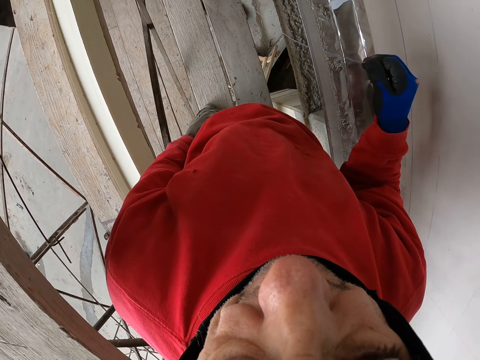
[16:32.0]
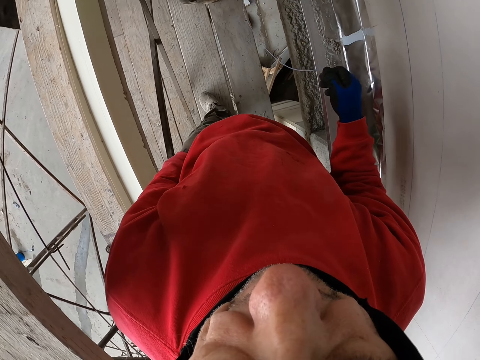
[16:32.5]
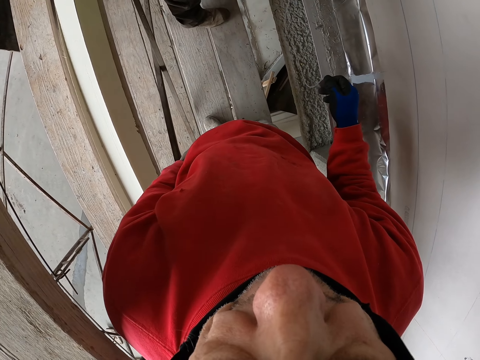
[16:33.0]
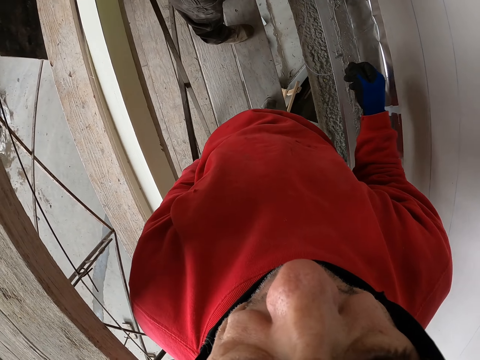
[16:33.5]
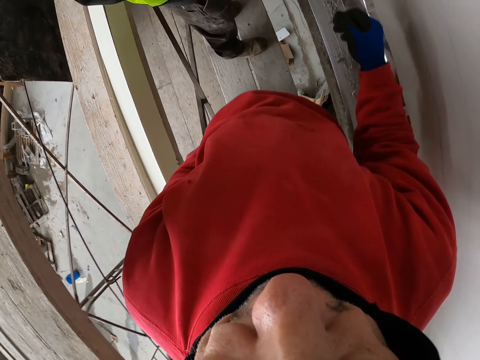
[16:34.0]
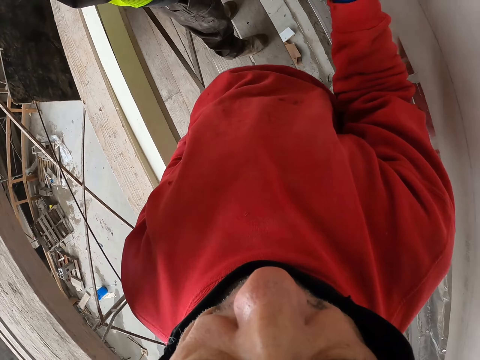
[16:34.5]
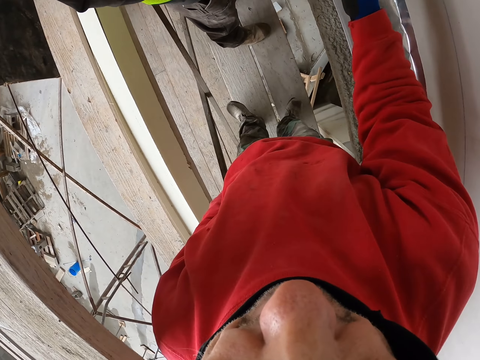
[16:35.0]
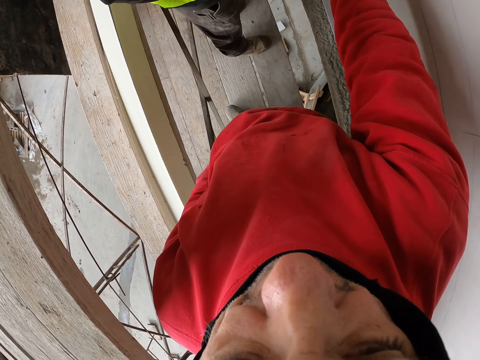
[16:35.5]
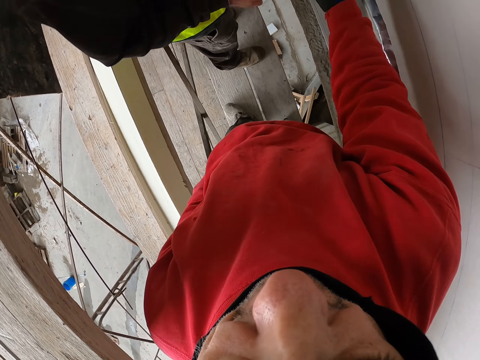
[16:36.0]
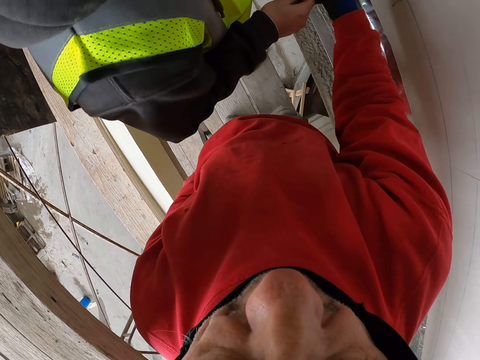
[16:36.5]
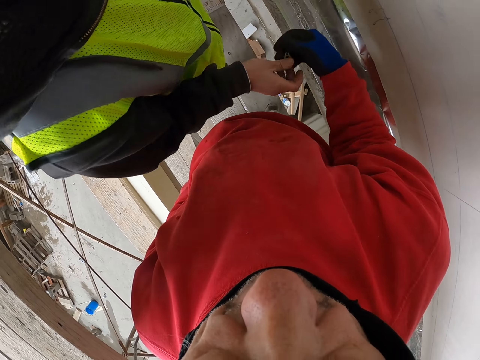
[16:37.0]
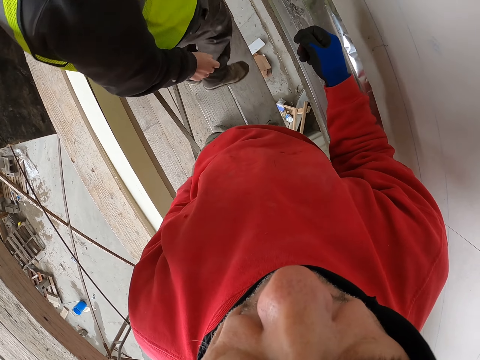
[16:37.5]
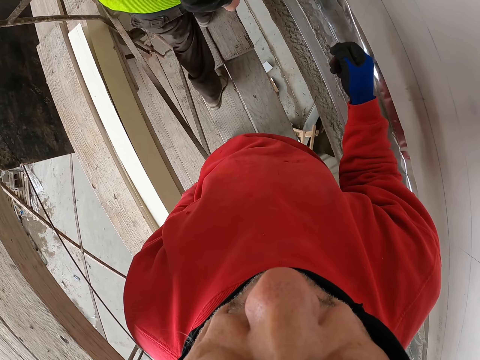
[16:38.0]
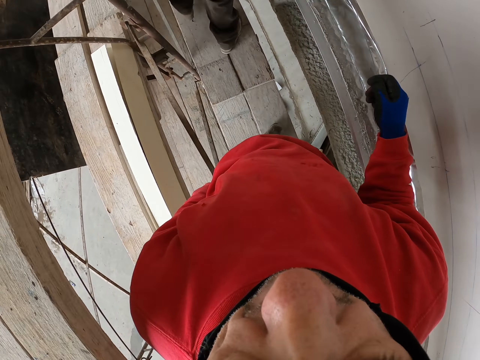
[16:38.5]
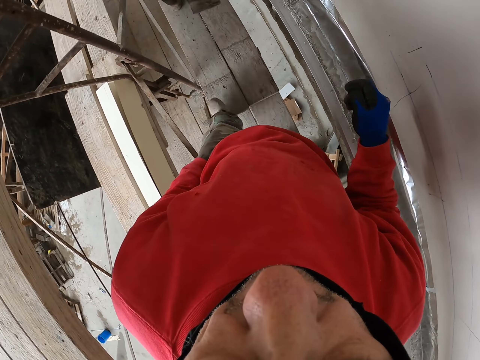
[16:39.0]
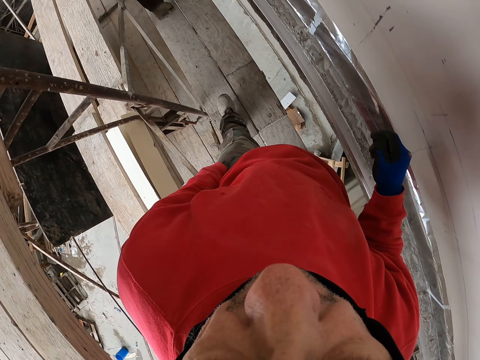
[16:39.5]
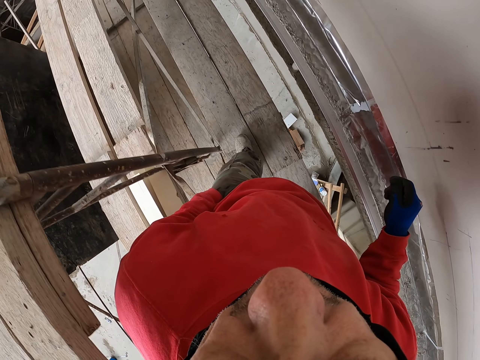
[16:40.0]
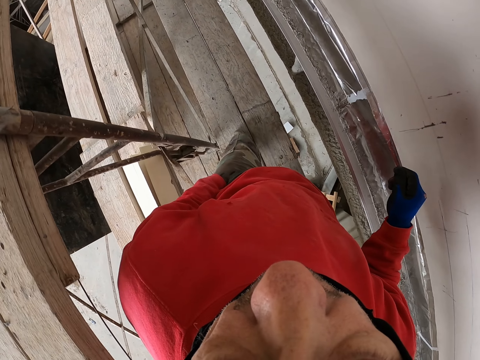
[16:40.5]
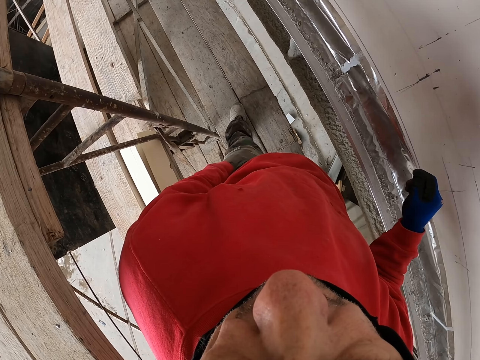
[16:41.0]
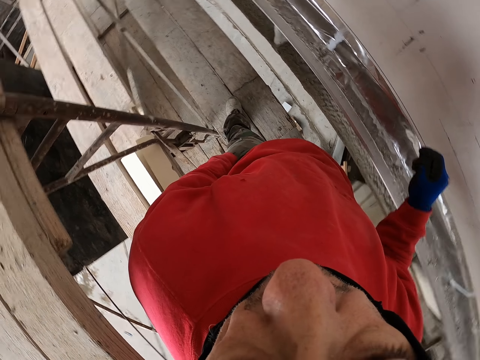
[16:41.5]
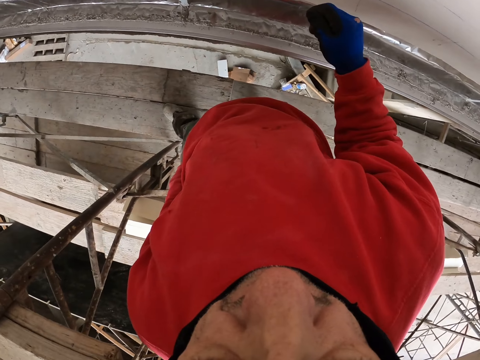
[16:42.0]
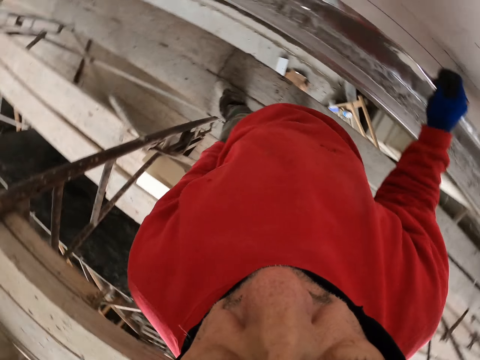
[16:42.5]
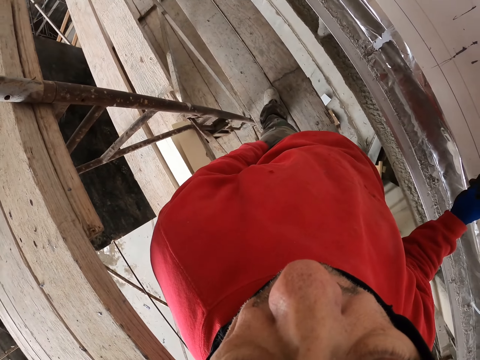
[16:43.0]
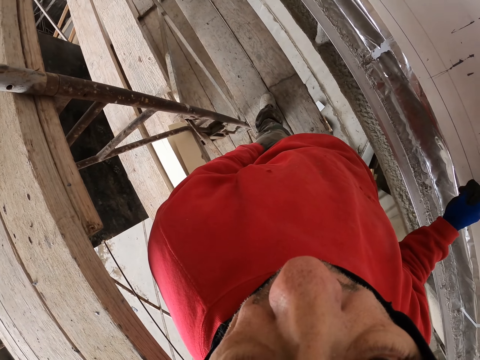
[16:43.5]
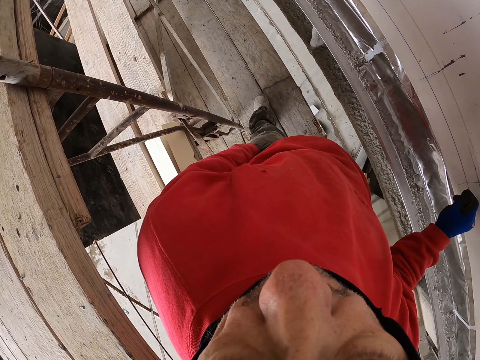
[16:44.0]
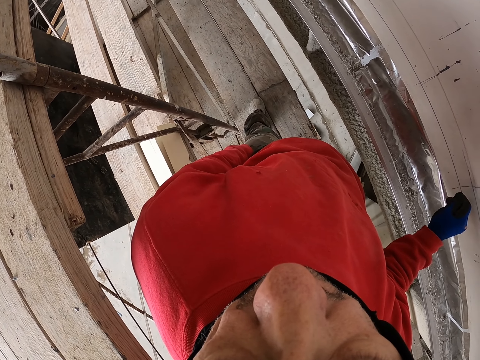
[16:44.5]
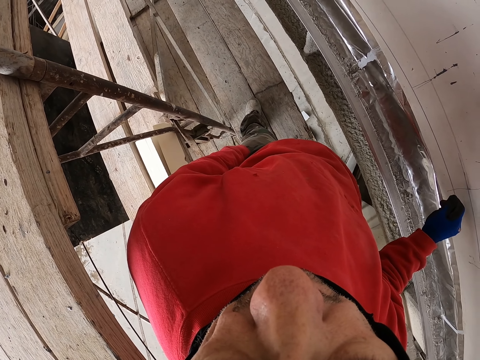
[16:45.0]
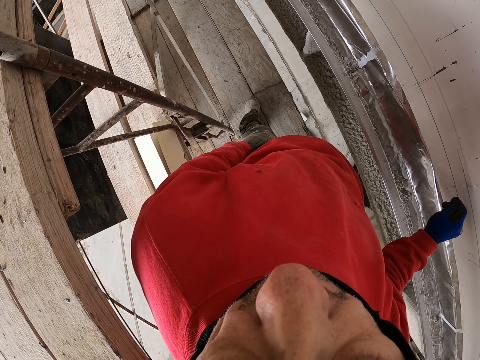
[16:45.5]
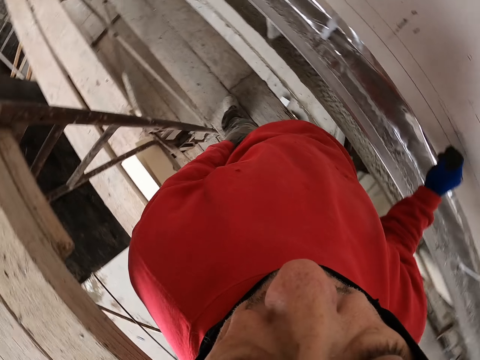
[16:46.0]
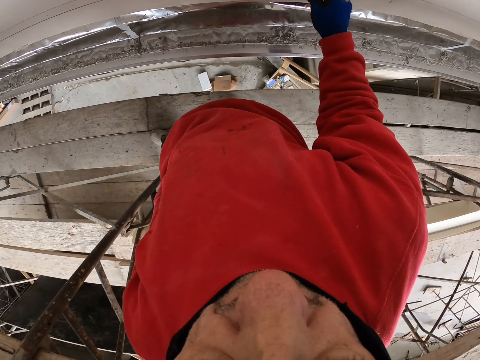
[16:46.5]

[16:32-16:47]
The camera wearer measures the wall. They look at a person.

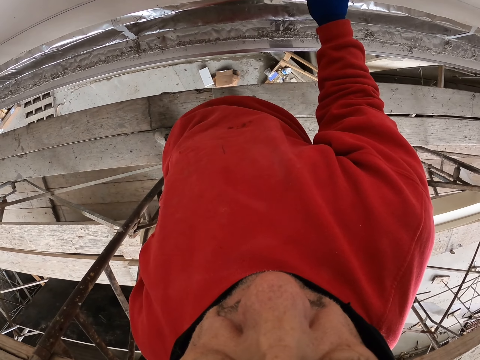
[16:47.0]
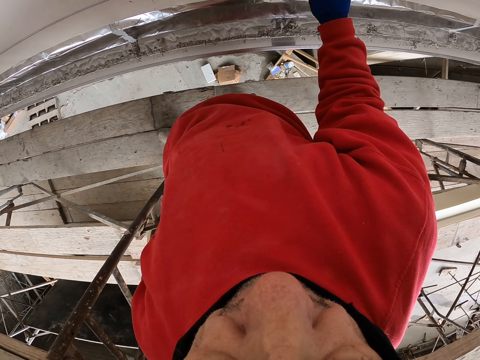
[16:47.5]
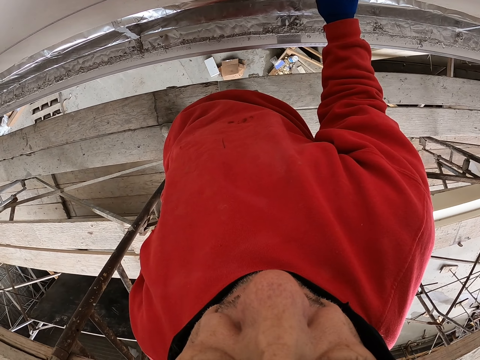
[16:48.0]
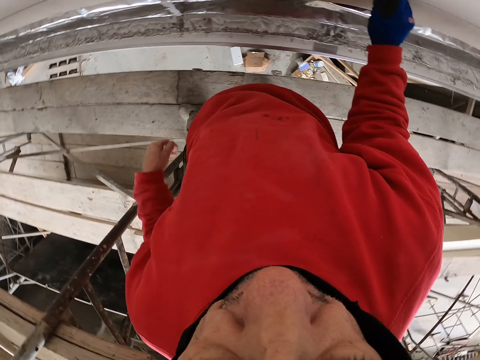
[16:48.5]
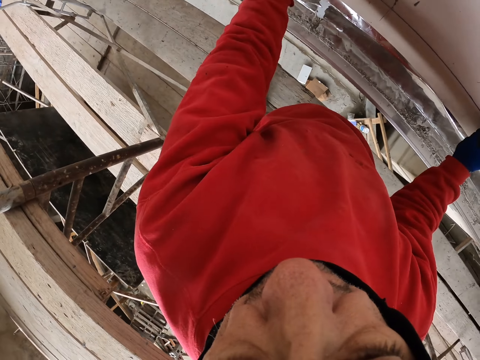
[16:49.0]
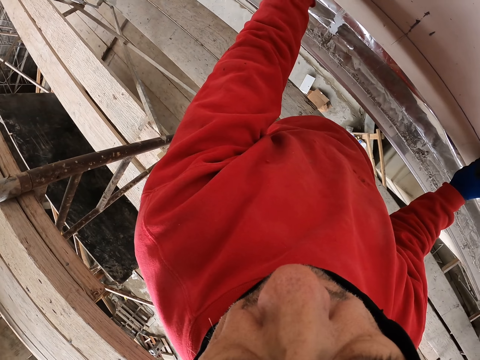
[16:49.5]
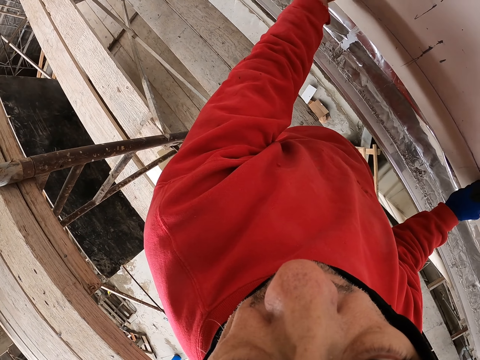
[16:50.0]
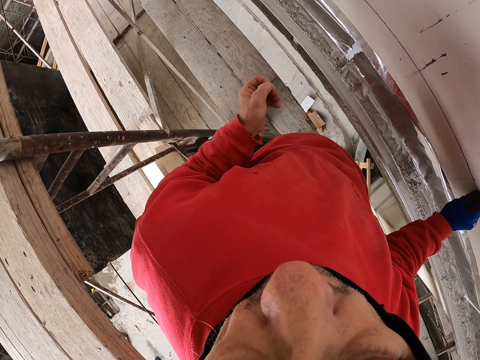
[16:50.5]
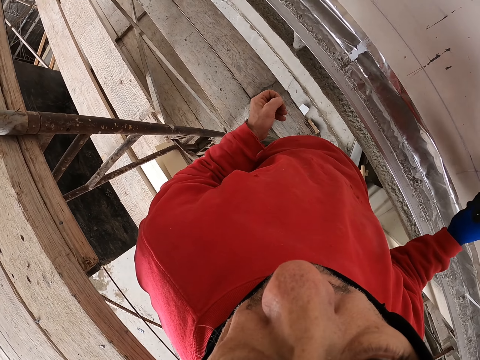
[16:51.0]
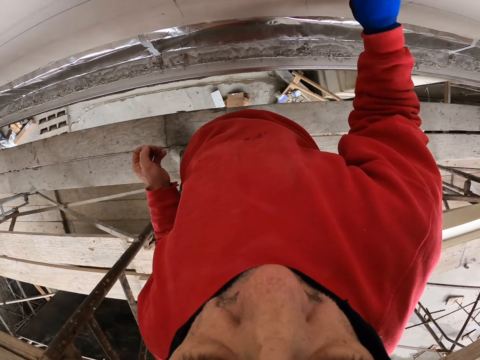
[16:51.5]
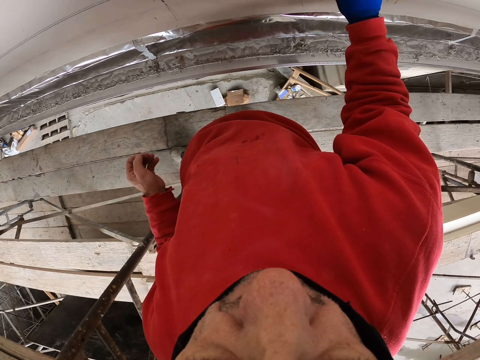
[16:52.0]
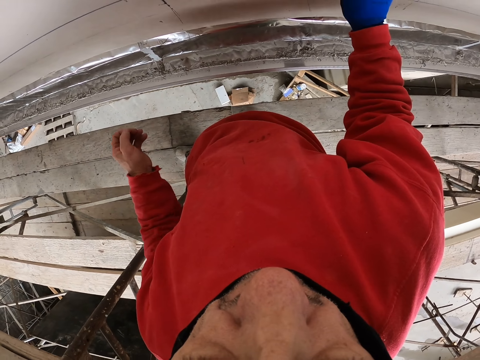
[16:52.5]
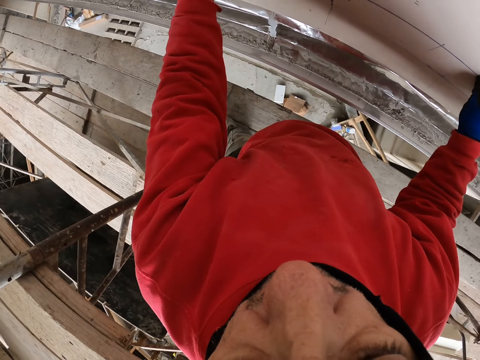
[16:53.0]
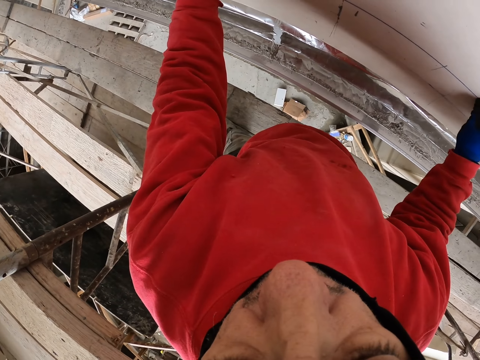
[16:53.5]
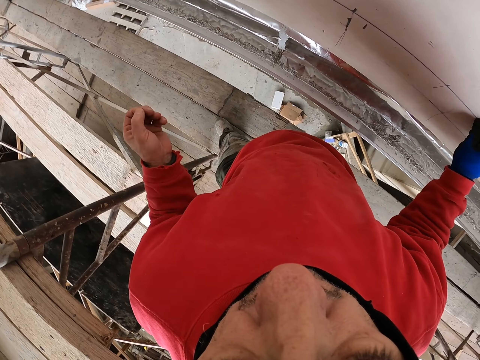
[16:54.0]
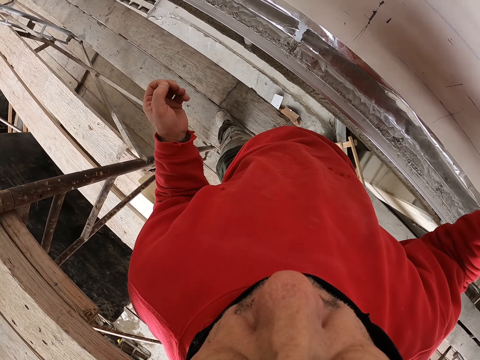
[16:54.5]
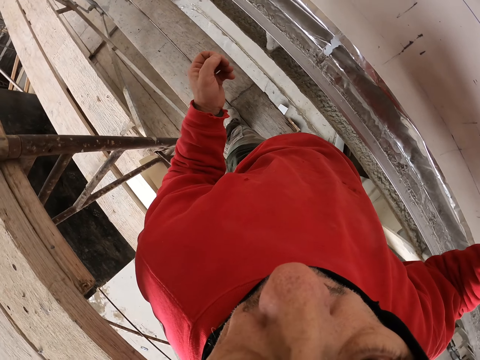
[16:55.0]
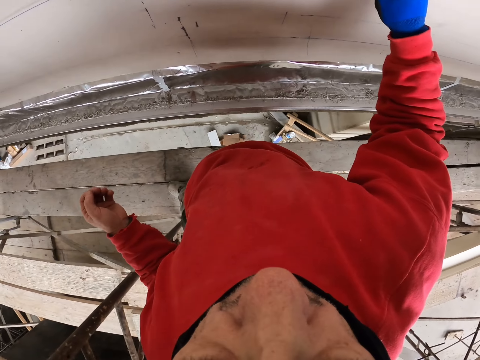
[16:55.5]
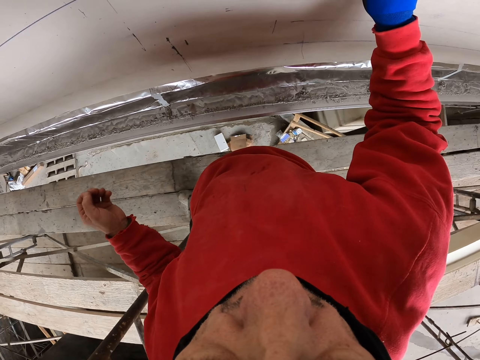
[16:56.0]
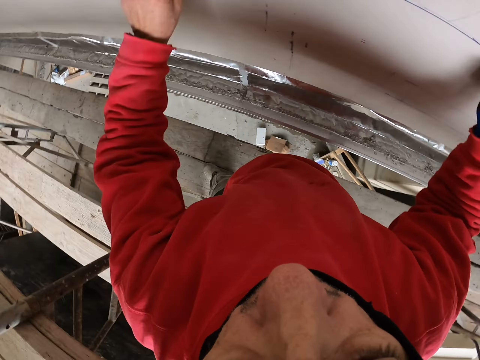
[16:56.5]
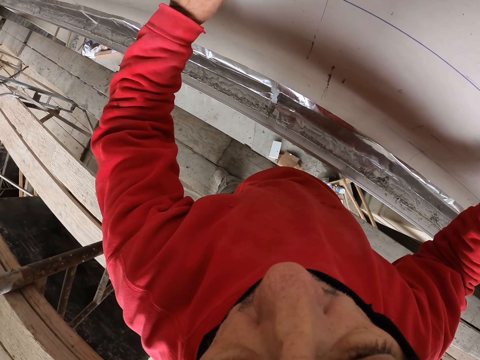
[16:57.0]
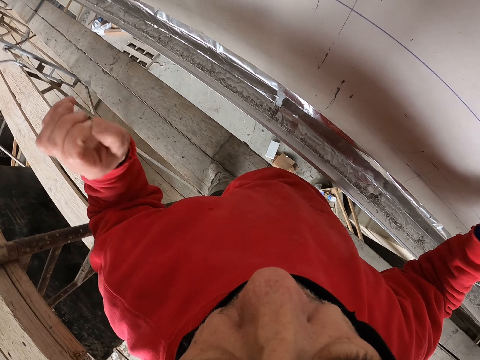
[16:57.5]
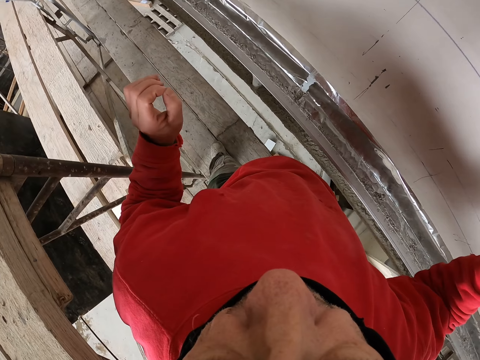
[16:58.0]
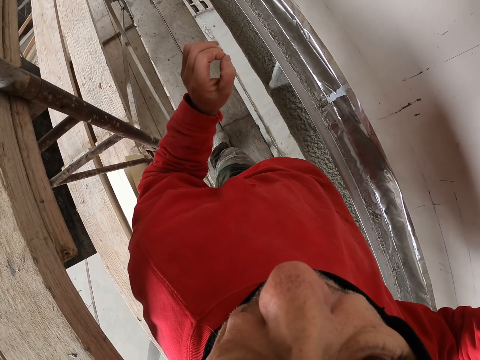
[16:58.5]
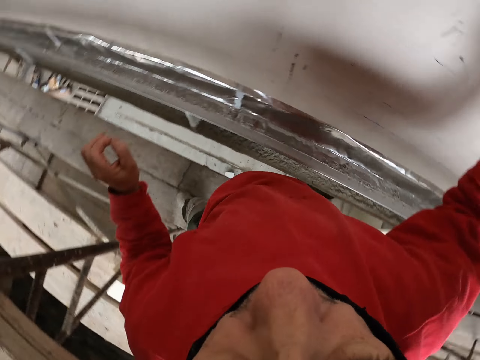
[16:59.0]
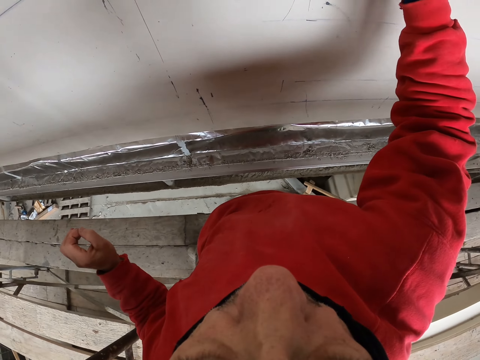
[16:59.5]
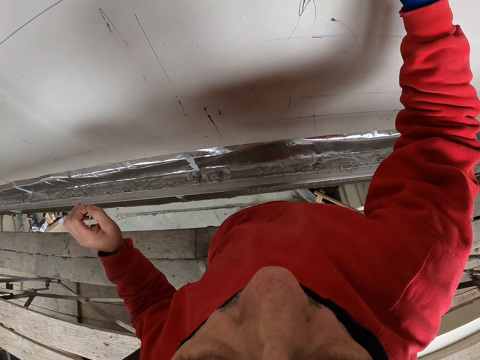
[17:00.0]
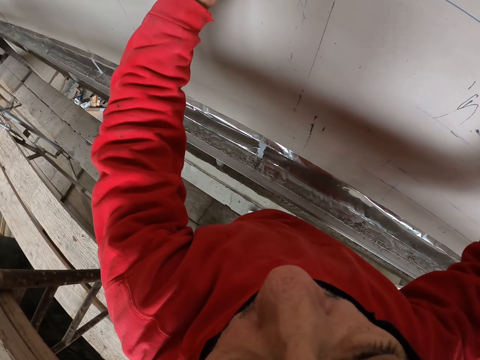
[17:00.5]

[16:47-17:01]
The camera wearer marks on the wall.
